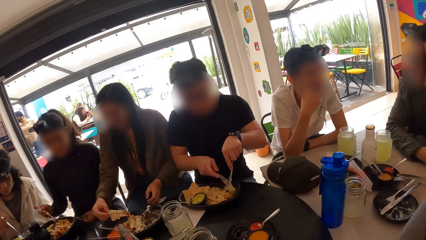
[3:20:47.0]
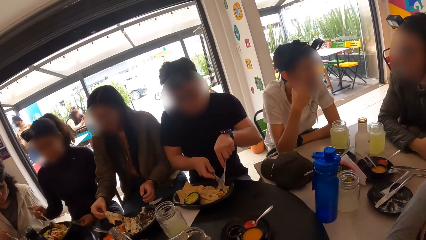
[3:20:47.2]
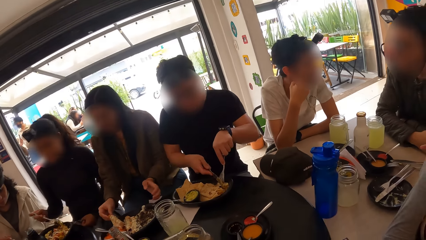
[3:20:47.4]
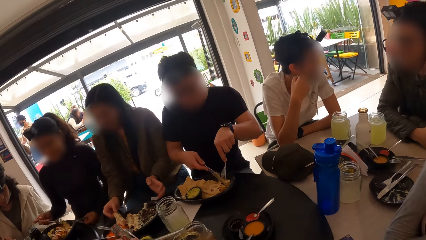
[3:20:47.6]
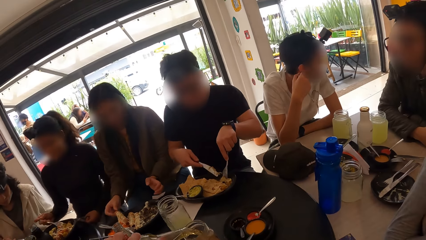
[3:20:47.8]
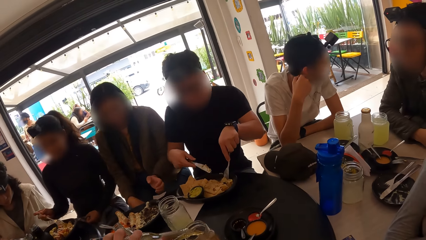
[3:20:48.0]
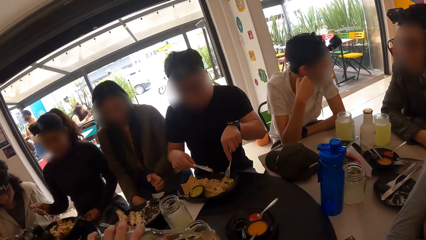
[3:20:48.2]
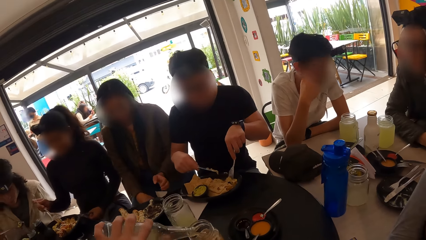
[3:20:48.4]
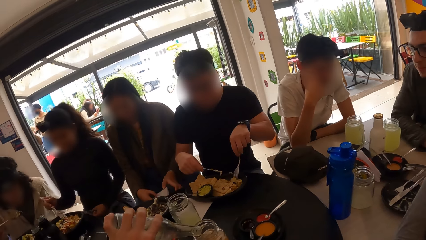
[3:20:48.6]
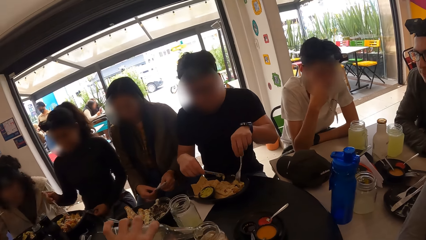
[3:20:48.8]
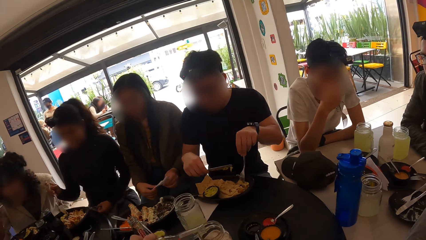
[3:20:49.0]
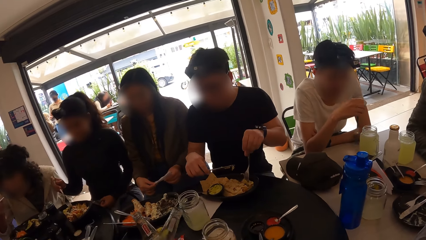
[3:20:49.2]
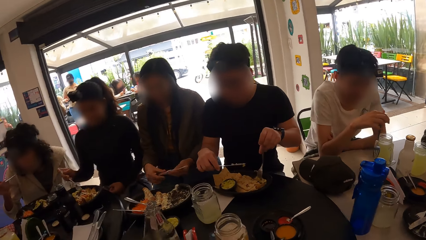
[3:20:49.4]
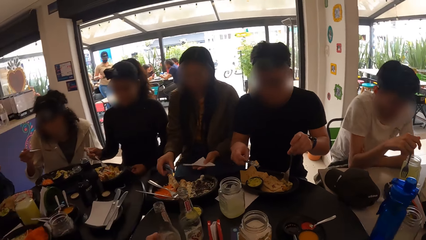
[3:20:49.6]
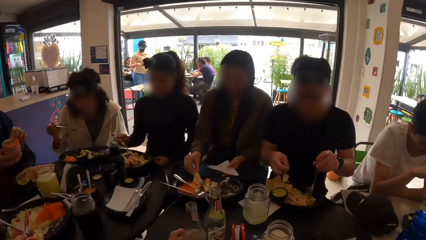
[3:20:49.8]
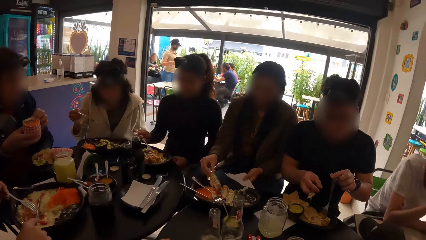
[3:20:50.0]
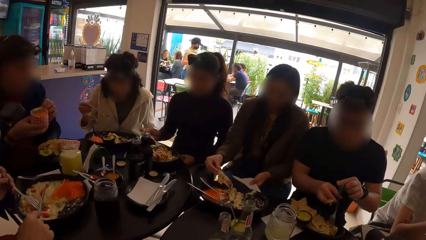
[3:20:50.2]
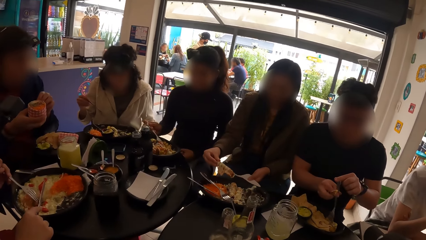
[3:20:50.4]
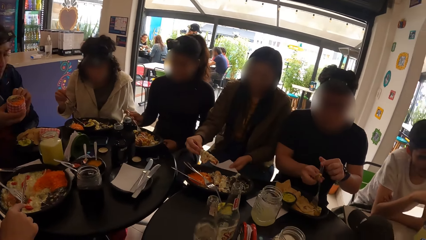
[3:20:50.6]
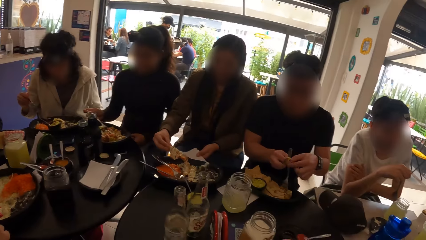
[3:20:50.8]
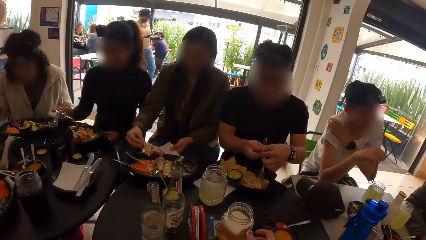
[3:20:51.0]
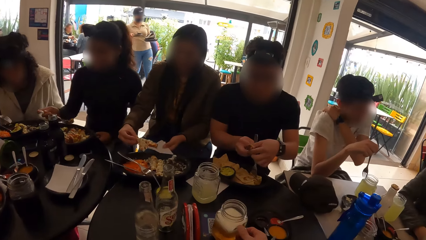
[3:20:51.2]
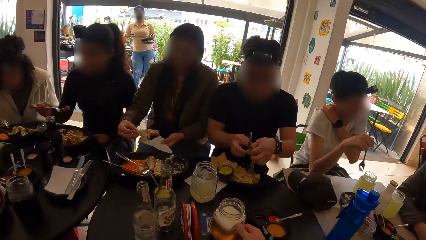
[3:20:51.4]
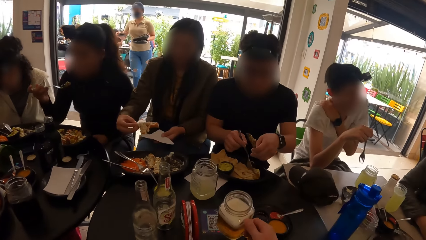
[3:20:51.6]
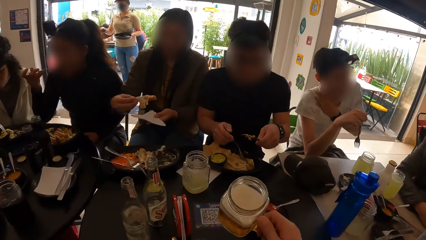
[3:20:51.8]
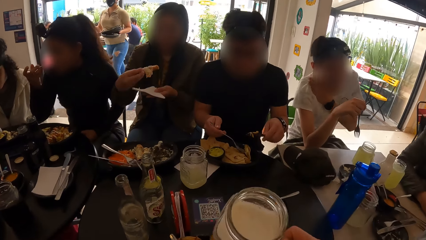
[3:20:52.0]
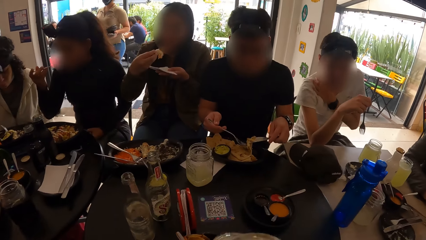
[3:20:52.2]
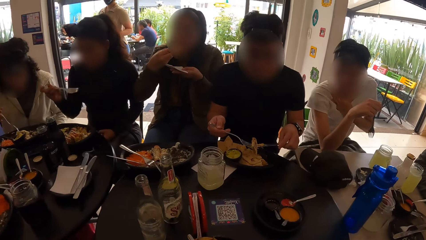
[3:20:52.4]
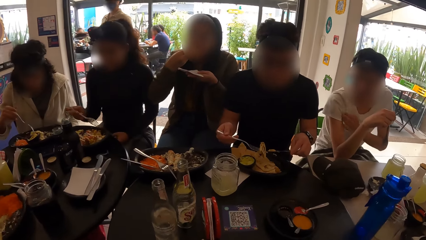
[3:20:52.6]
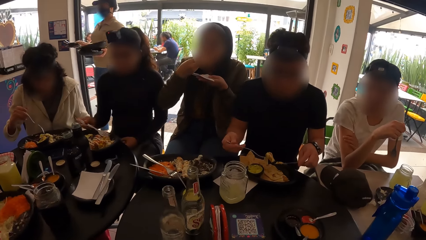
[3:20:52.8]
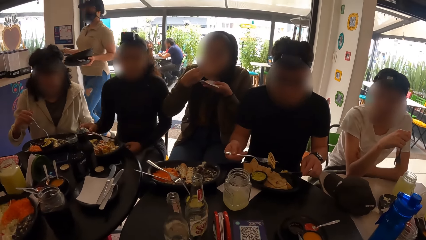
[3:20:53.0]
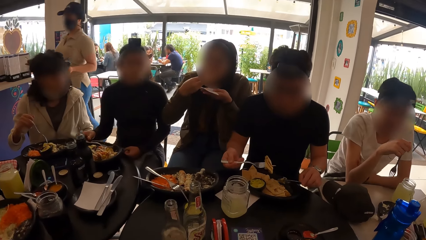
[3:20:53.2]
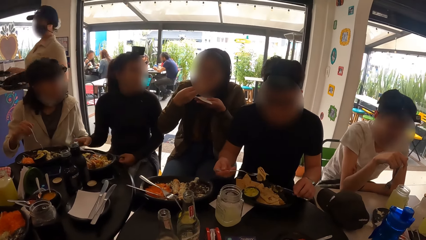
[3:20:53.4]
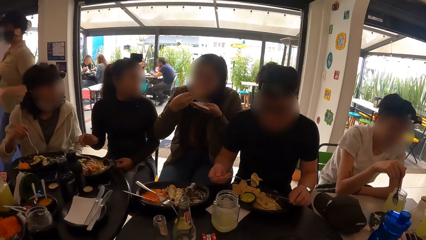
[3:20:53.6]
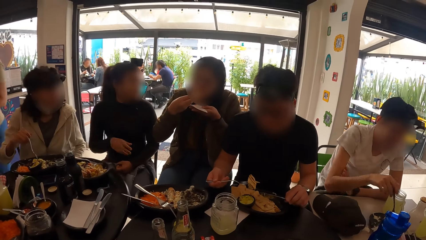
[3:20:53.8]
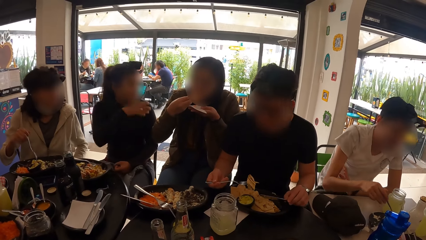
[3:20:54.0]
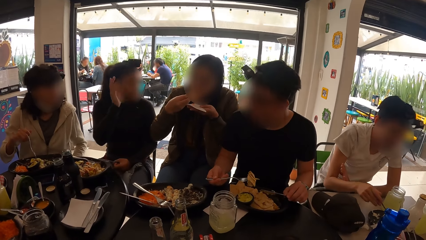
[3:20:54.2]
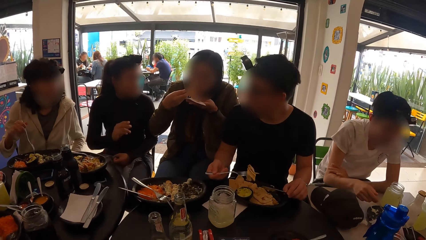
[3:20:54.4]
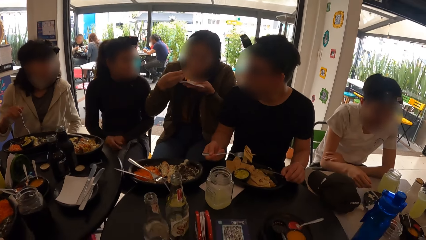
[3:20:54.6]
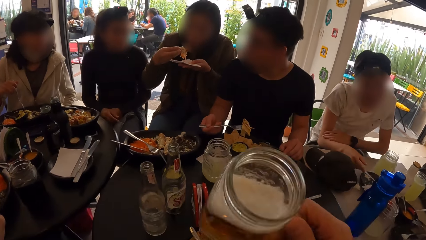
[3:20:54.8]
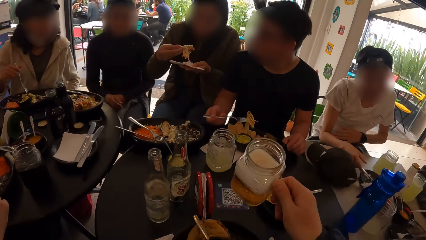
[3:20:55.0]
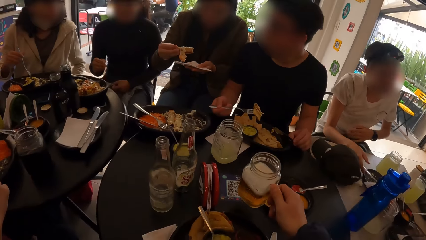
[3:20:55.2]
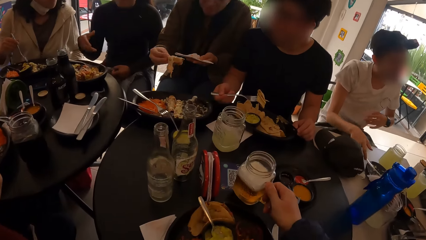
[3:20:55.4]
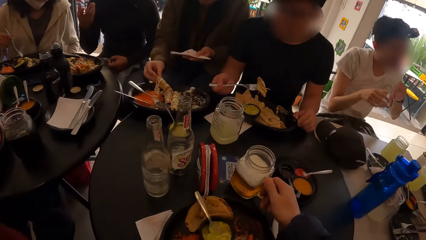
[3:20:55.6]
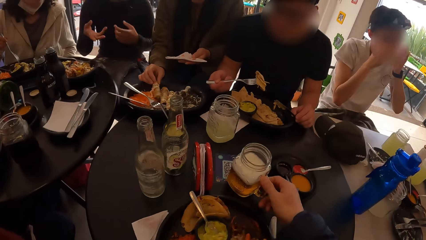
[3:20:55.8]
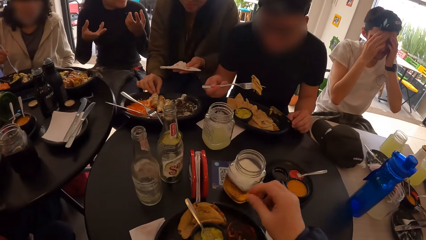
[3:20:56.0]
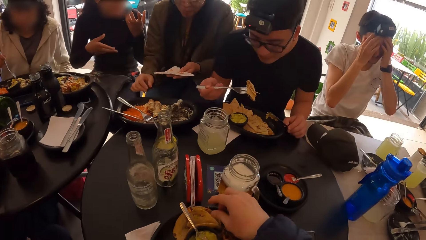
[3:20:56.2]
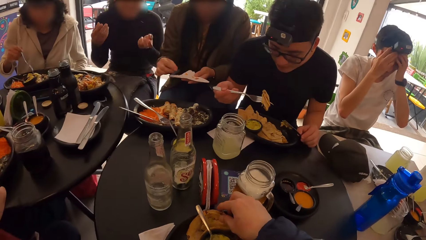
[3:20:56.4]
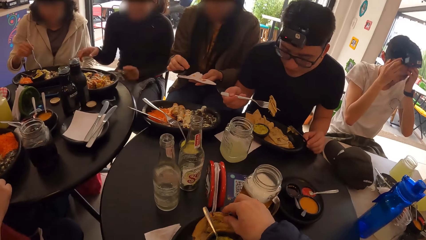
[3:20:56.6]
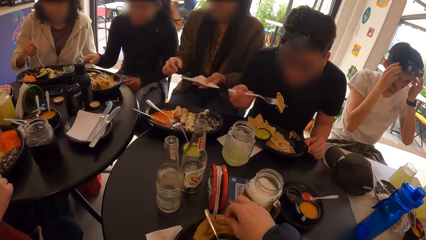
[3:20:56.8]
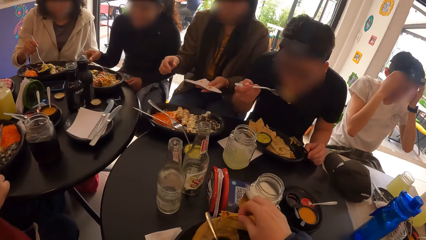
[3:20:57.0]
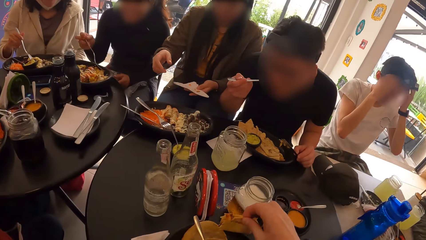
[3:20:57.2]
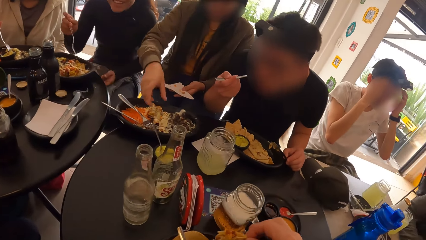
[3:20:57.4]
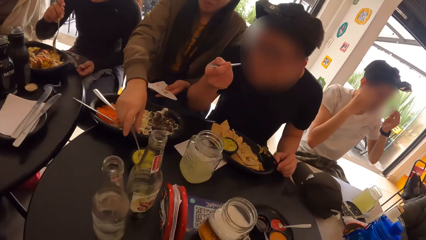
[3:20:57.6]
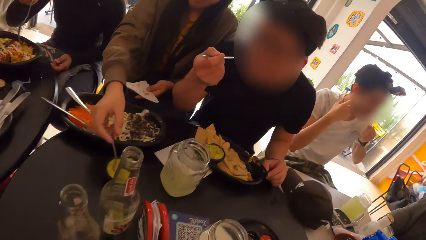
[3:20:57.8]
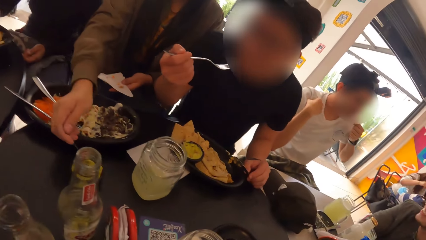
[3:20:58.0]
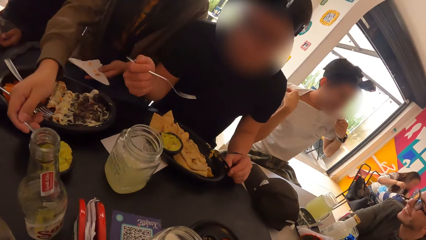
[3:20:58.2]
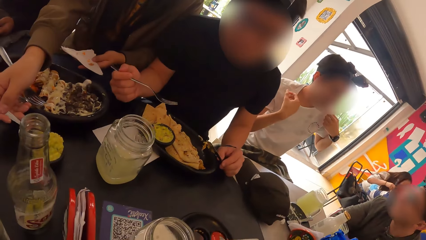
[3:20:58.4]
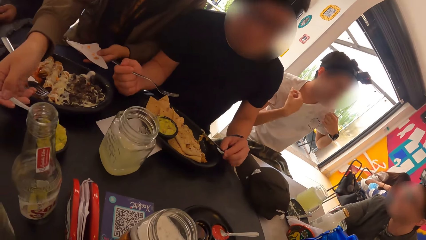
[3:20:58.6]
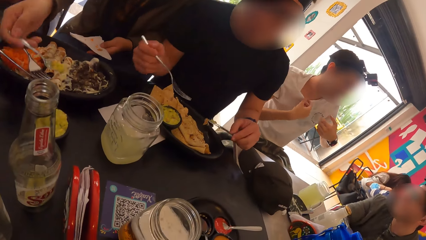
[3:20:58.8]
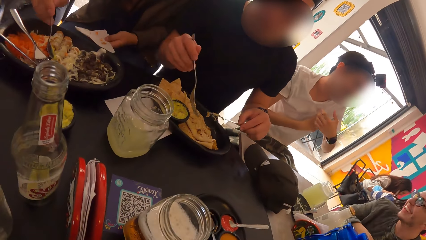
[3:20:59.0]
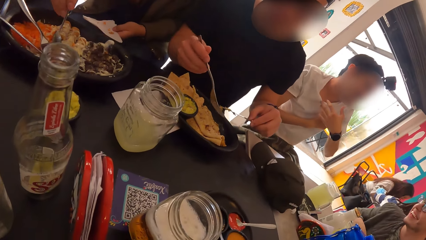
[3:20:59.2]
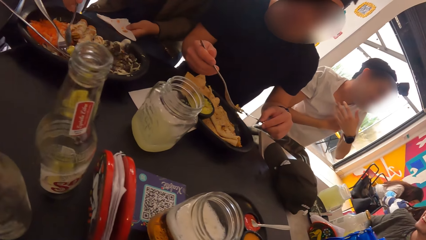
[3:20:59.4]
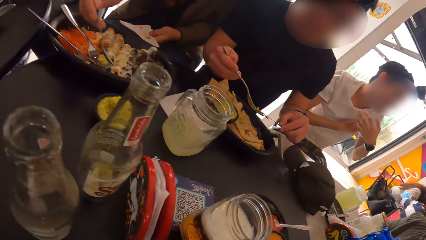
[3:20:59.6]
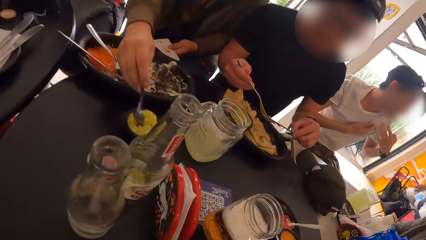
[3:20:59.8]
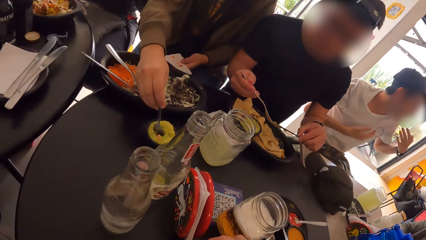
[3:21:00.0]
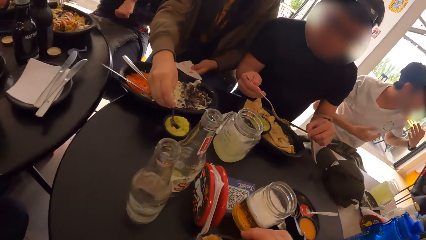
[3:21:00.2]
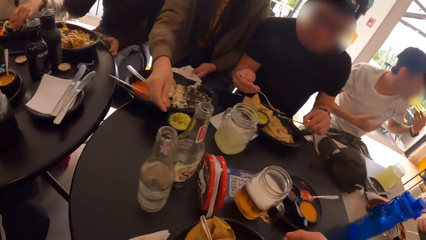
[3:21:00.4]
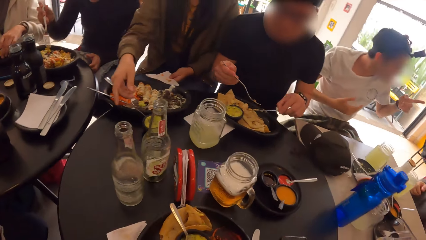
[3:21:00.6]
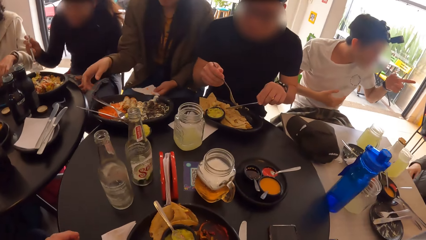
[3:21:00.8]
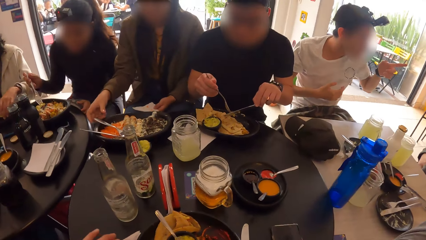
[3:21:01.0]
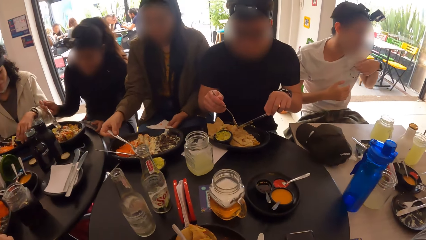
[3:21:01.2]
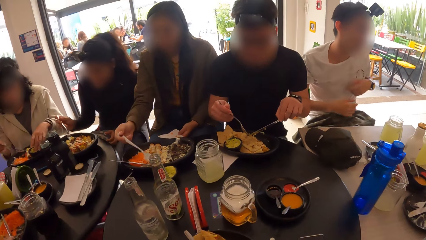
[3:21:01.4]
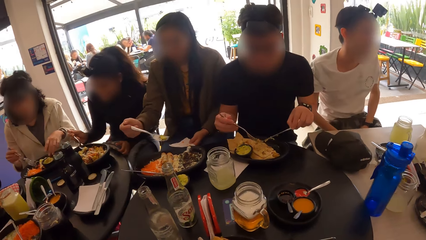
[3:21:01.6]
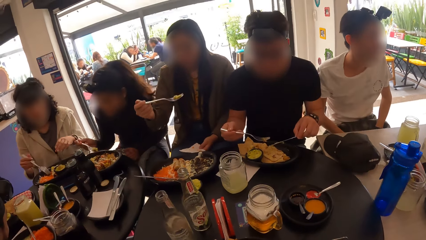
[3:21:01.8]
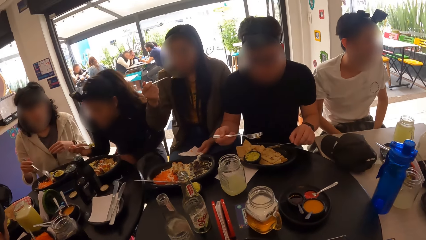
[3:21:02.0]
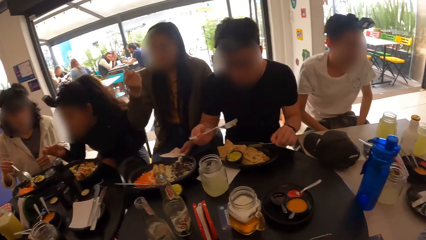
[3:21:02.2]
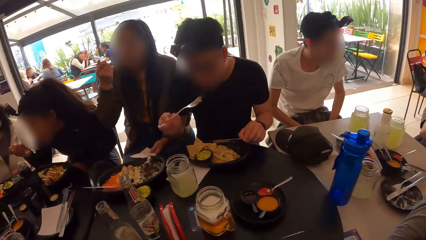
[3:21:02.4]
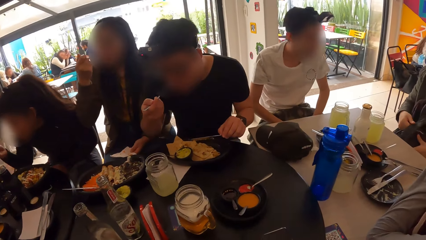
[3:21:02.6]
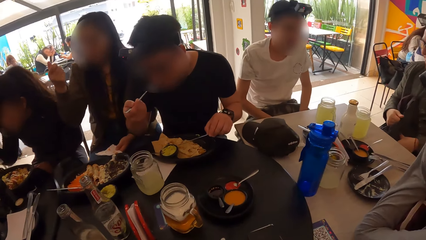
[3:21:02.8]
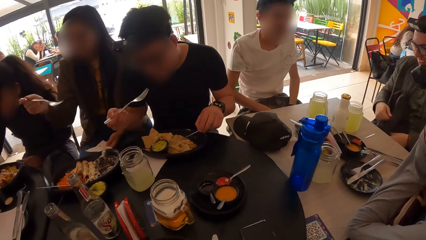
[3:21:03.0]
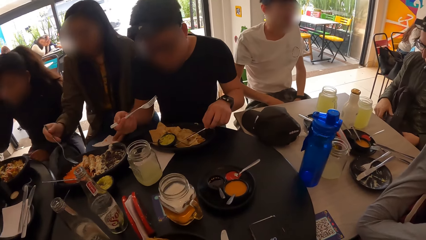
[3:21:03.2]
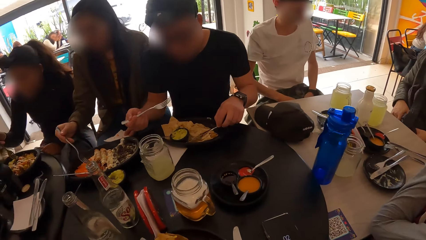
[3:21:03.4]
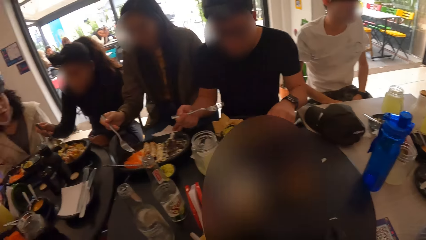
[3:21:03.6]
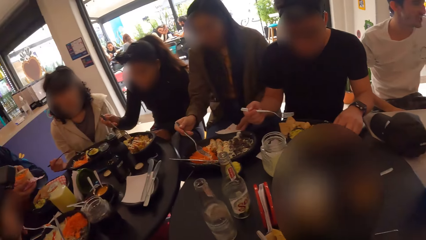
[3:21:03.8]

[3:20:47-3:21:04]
The camera wearer holds a bottle with the left hand. They pick a drink from the table and pour the drink in a mug. They put the bottle on the table. They take the drink in a cup with the right hand. They drink. They place the drink on the table with the right hand. They pick a tortilla or roti with the right hand from the plate. They lean forward, look around, eat the roti, and put the roti on the plate.
